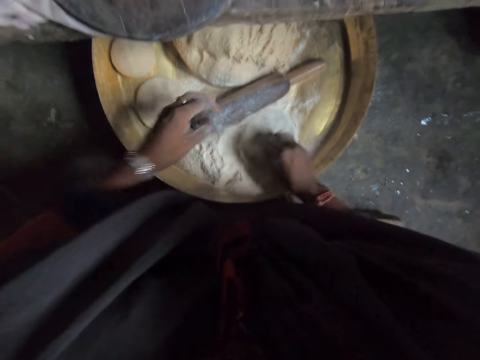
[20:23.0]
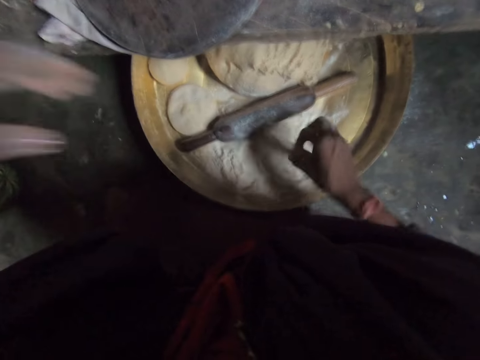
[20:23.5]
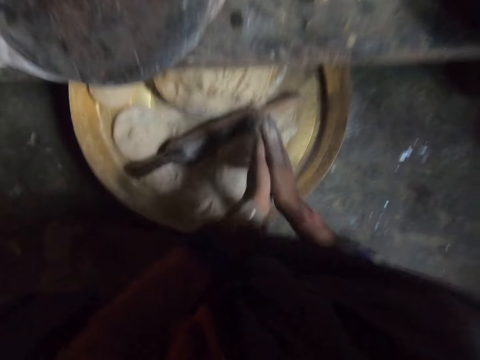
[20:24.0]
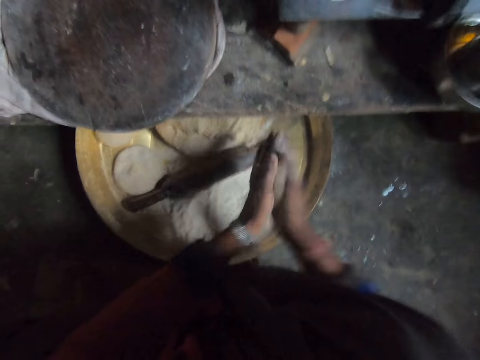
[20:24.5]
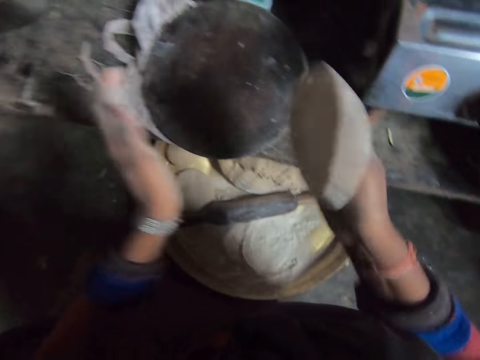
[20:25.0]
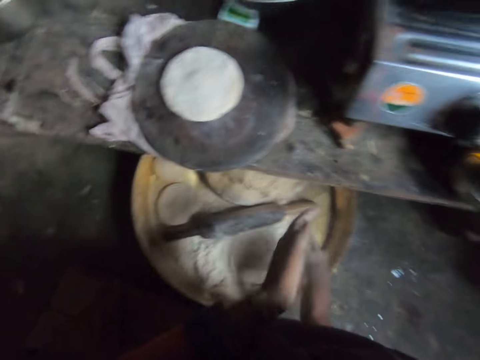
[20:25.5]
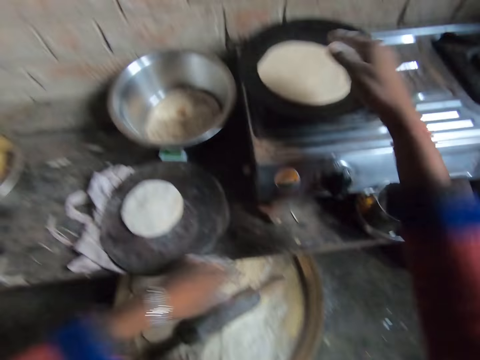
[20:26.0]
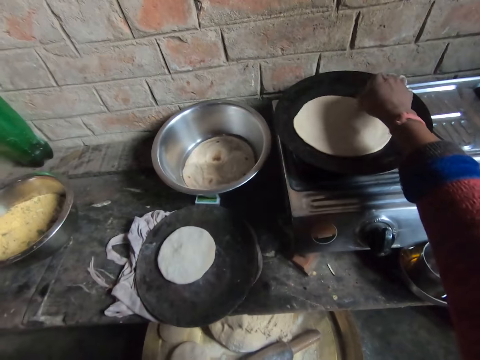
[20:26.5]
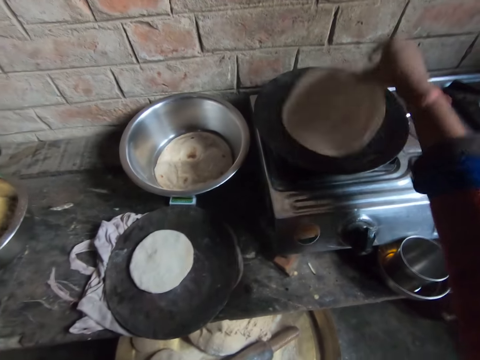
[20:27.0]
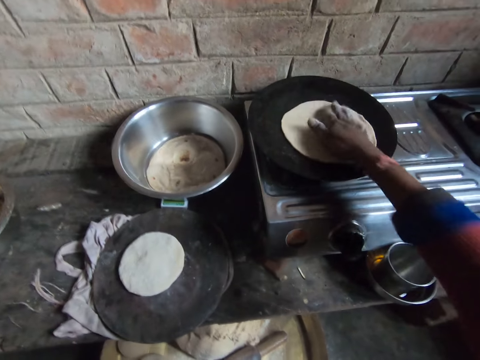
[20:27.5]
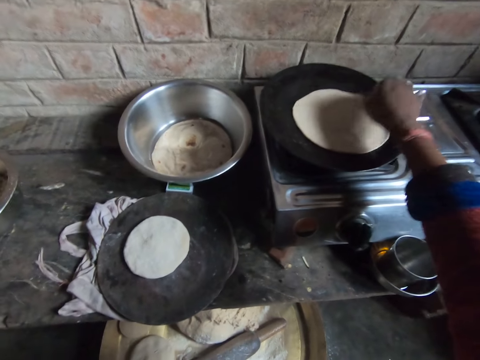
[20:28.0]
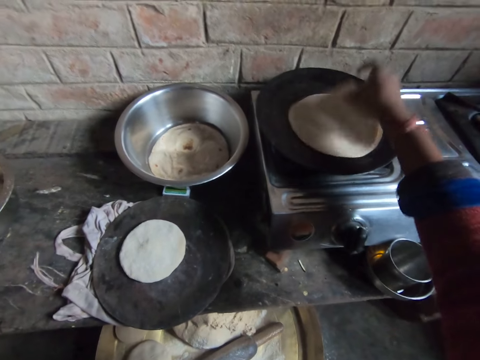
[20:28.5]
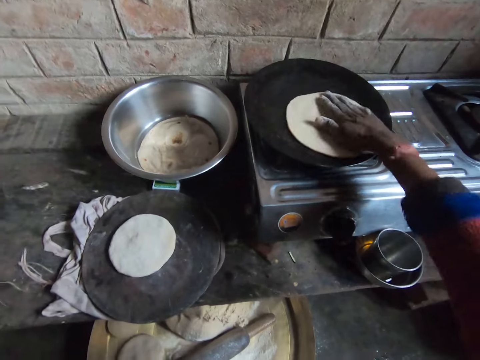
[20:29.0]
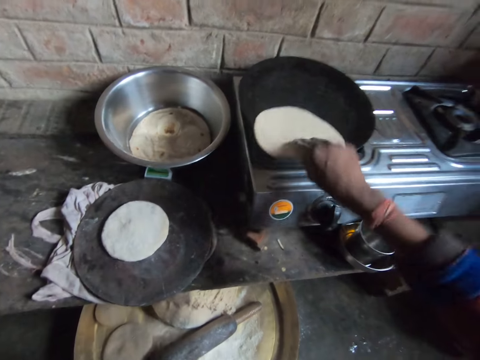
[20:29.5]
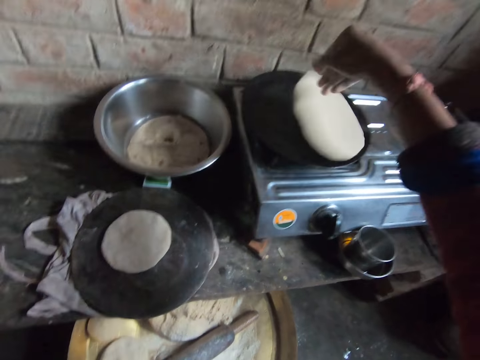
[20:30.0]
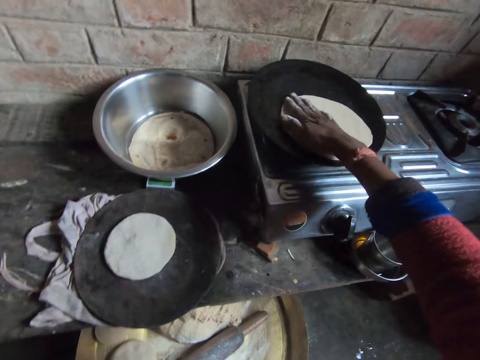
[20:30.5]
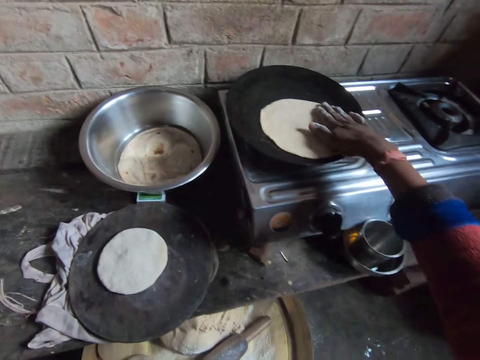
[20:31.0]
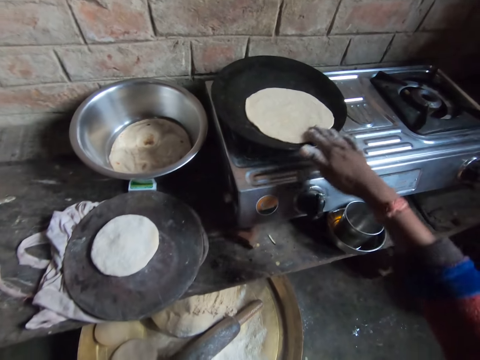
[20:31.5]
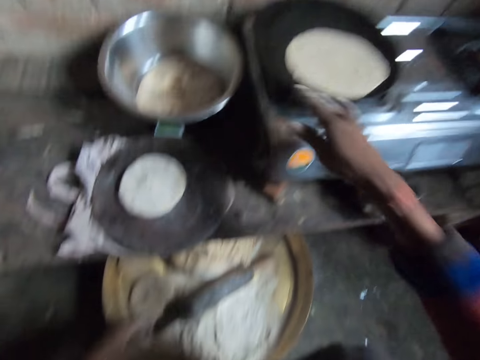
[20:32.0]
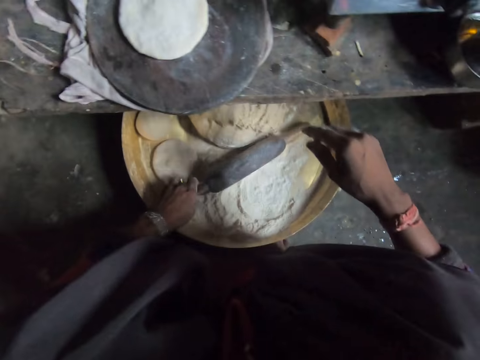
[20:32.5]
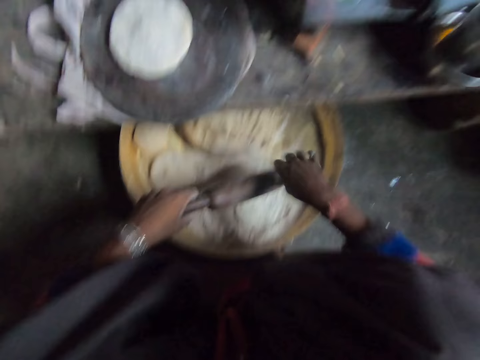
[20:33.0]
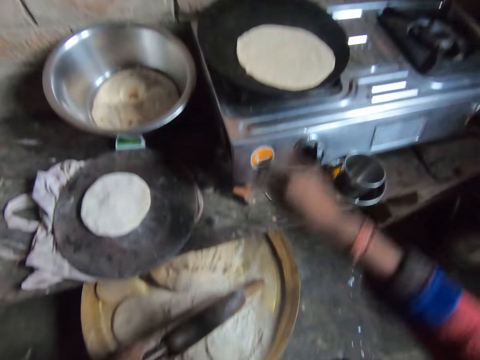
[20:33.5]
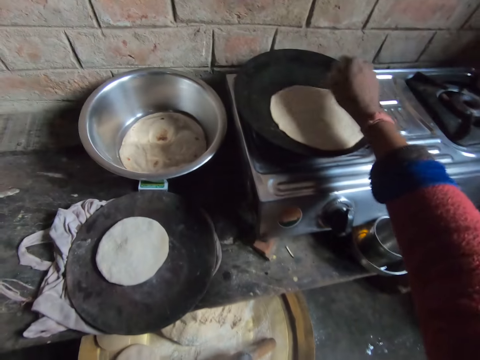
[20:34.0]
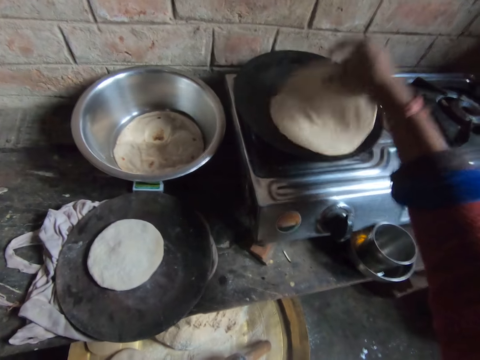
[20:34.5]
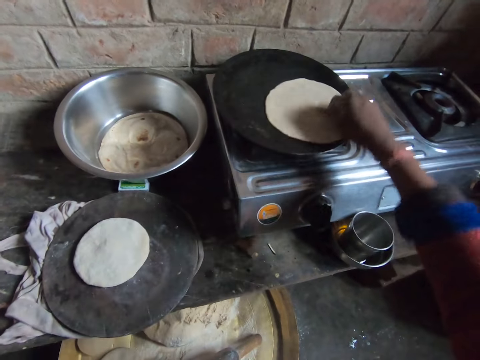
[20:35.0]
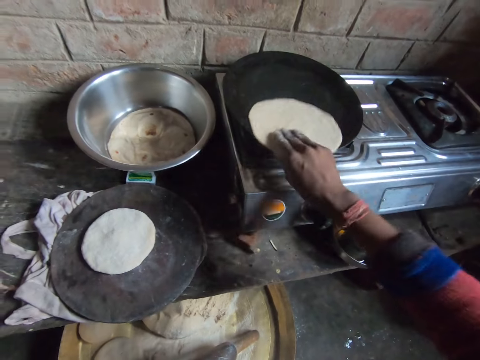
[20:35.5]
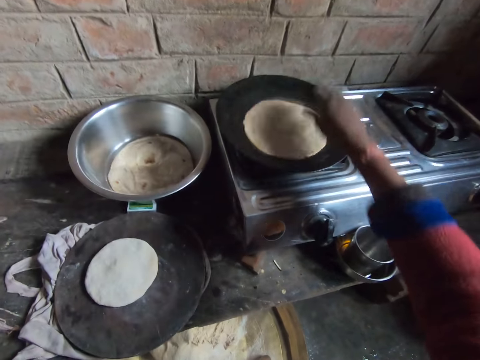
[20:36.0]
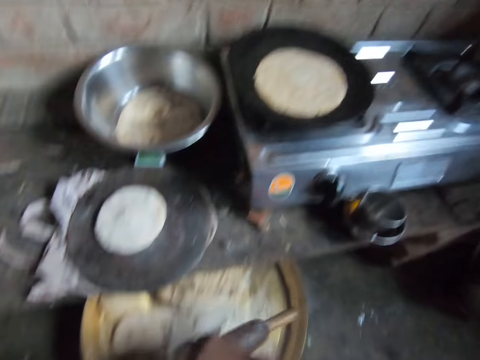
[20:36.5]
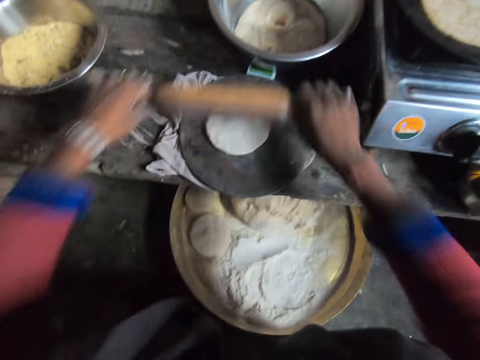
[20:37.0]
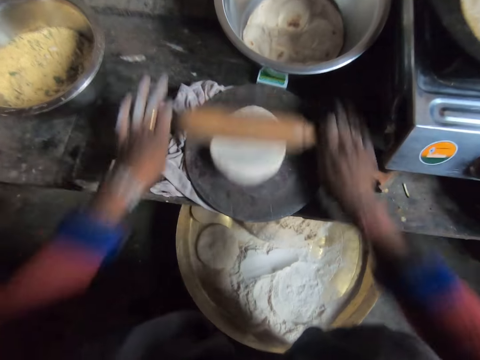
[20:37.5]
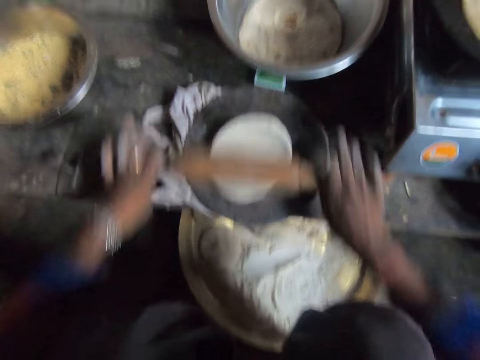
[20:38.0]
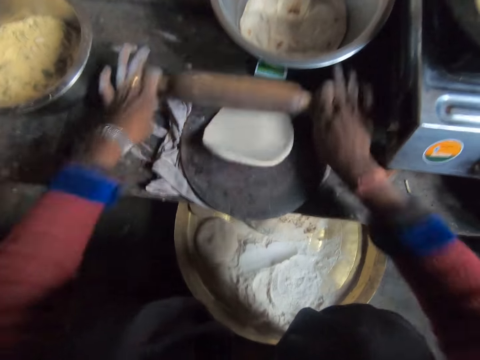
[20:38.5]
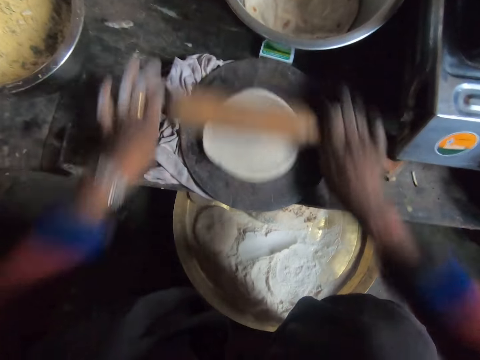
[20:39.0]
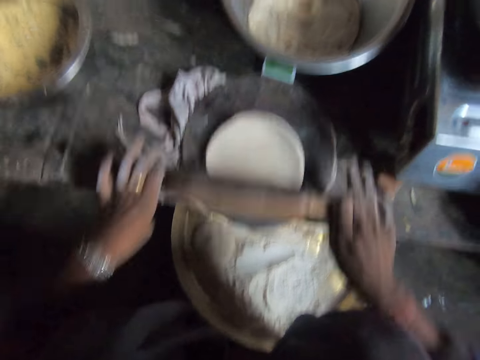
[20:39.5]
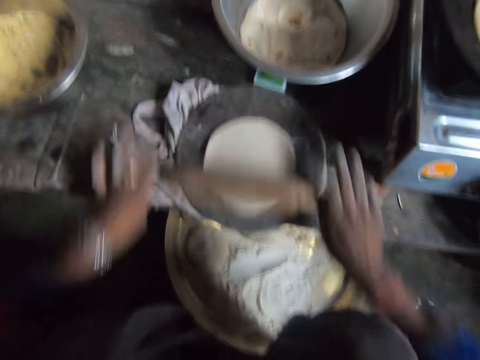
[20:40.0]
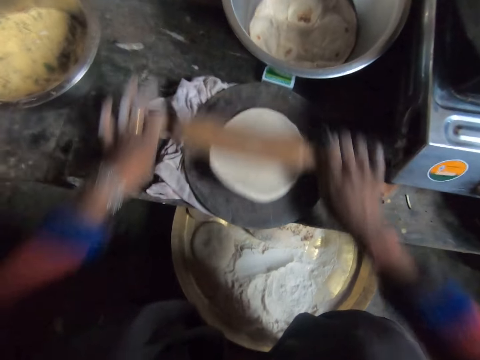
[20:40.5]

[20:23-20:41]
The camera wearer kneads the dough. She turns the dough in flour, moves up a hand, and presses the dough with hands. She puts a tortilla on a rolling board. She rubs hands together. She adjusts the dough on the burner with her right hand. She picks the tortilla, puts down the tortilla, and puts a hand on the tortilla. She takes the rolling pin or dough roller with her left hand. She rubs the rolling pin with her right hand. She adjusts the dough on the burner with her right hand. She lifts the tortilla. She turns the tortilla. She holds the dough roller with hands. She flattens the dough on the board with the rolling pin.

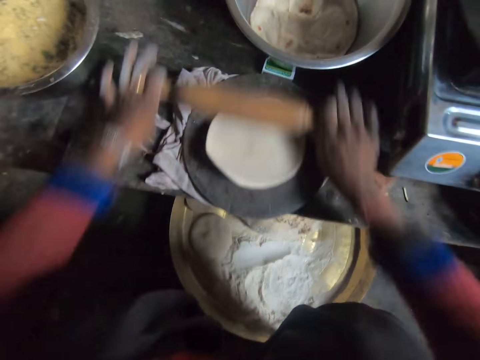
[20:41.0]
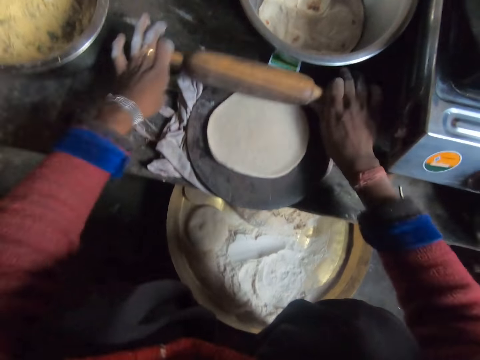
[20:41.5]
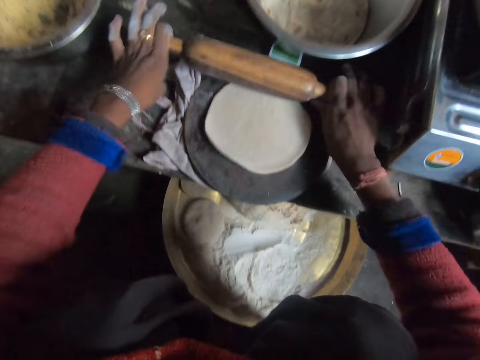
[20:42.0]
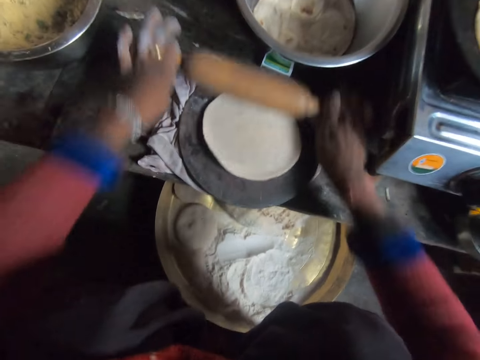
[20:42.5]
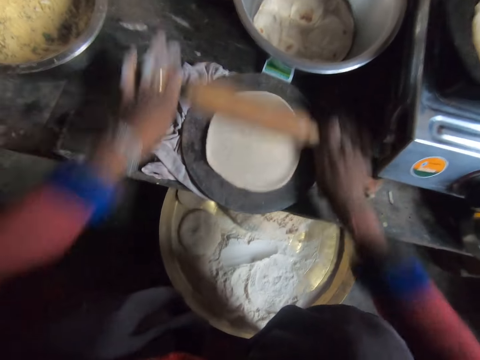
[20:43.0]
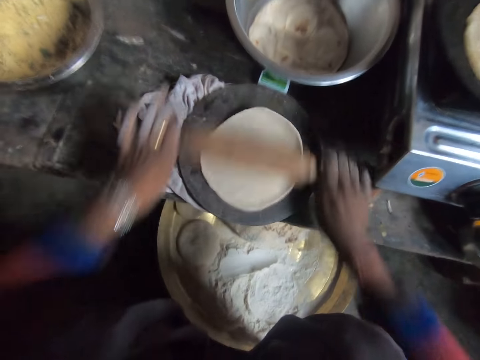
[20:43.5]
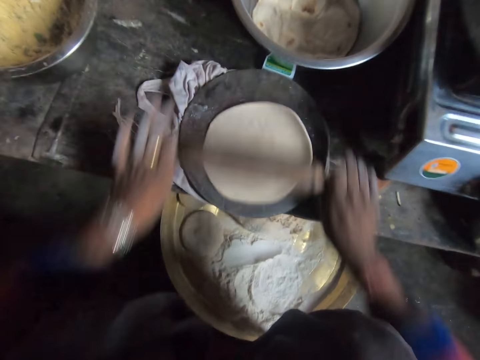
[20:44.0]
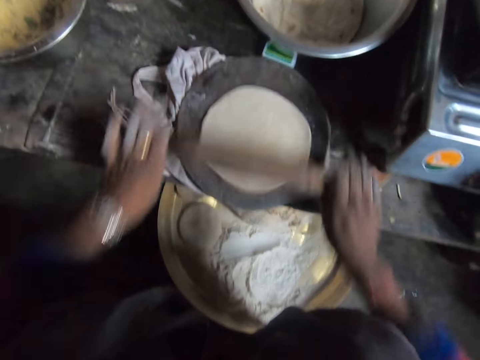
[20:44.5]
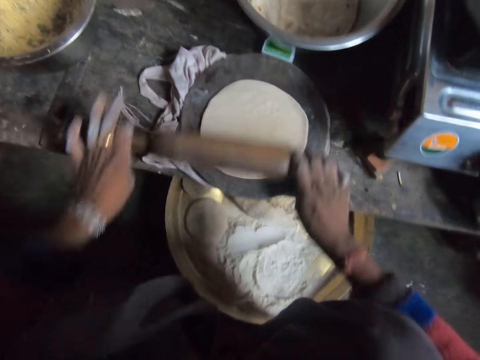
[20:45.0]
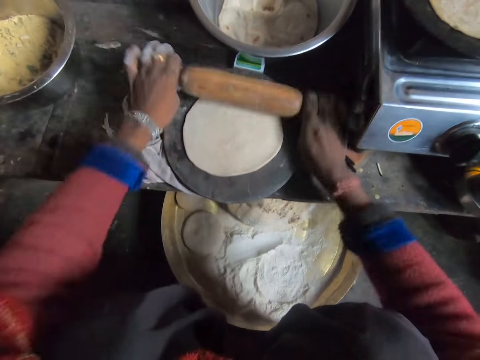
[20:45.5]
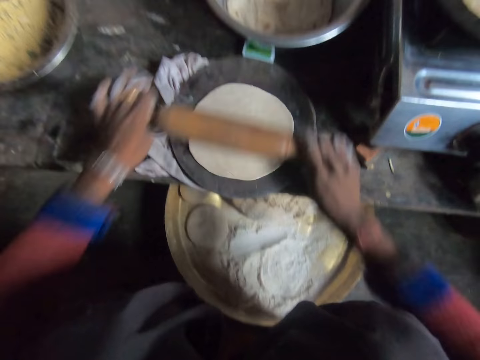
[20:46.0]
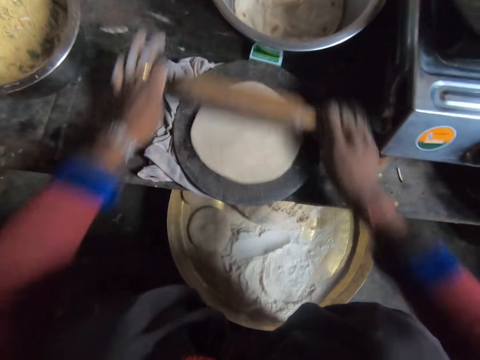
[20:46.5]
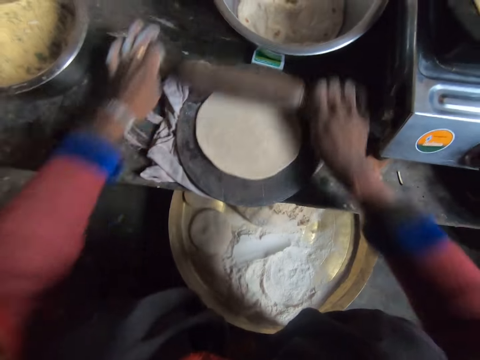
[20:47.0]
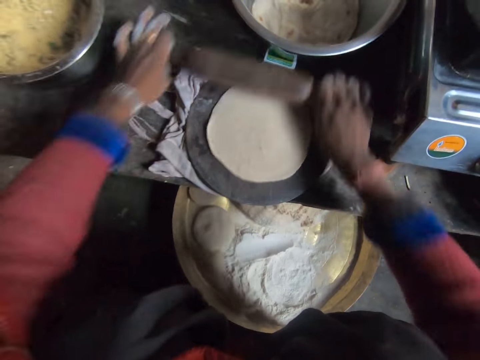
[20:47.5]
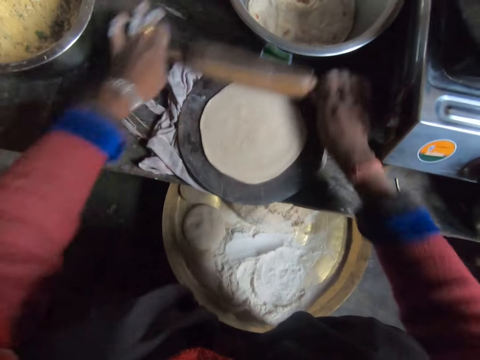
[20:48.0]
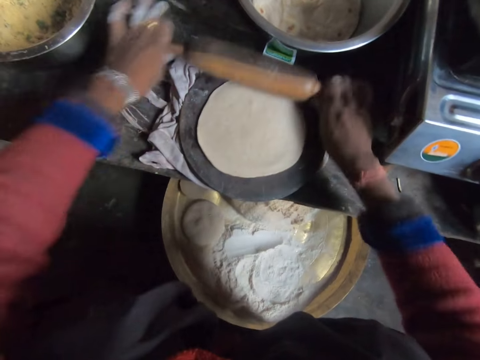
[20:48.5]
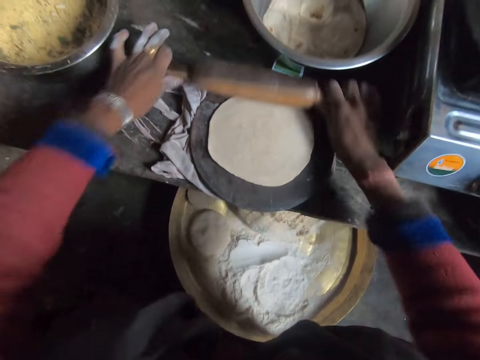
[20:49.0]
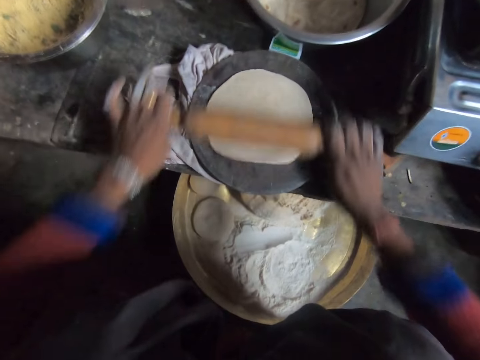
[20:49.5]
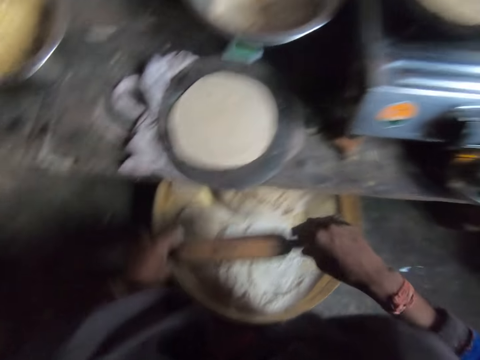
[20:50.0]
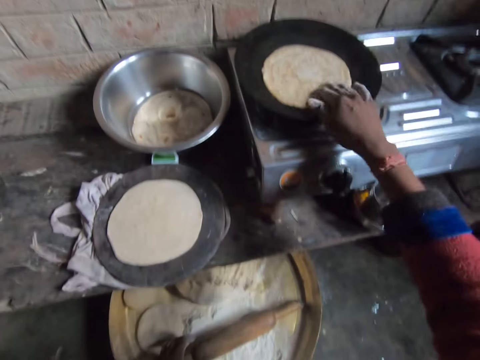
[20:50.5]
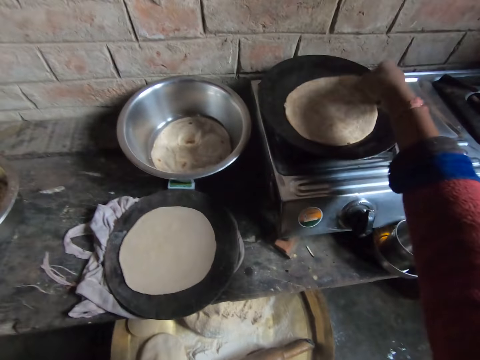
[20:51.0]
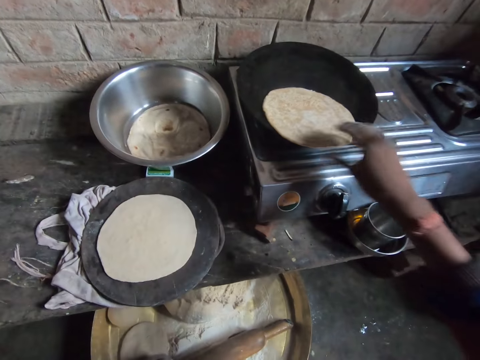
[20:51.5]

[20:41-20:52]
The camera wearer puts a dough roller in a tray. She adjusts the dough on the burner with her right hand.
